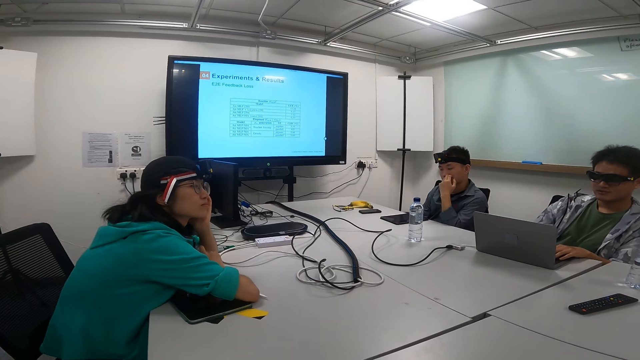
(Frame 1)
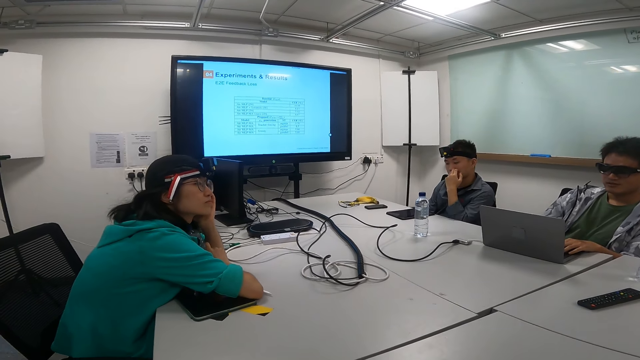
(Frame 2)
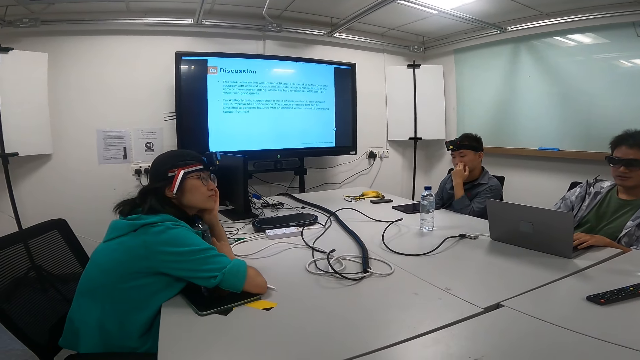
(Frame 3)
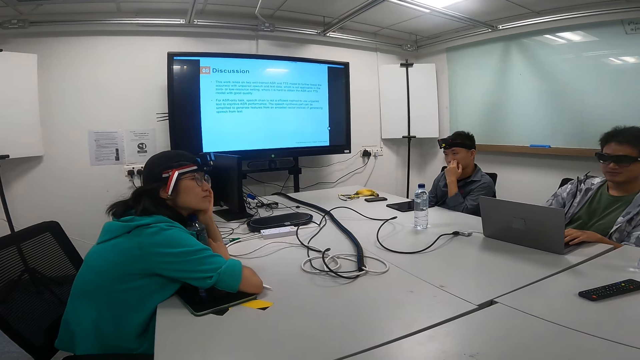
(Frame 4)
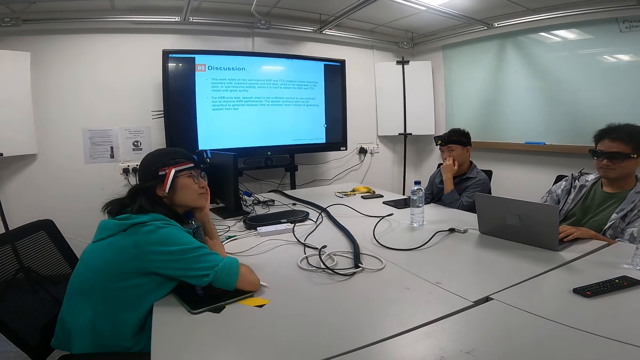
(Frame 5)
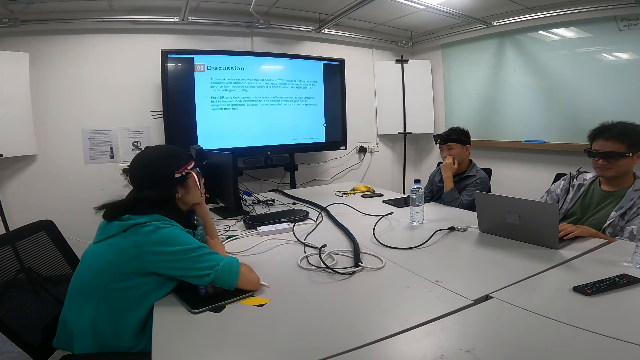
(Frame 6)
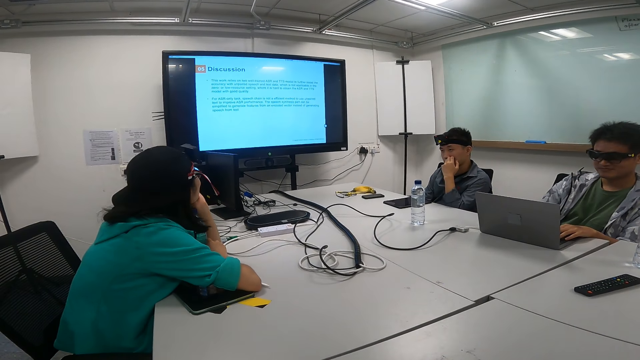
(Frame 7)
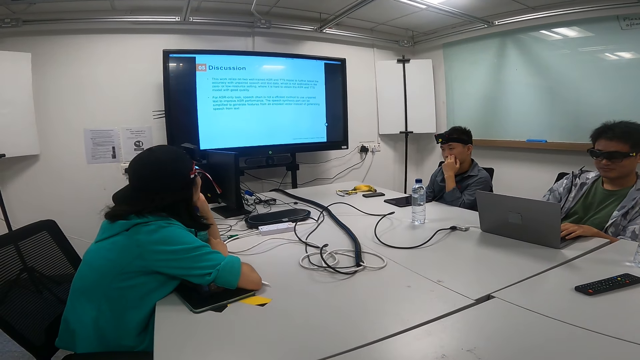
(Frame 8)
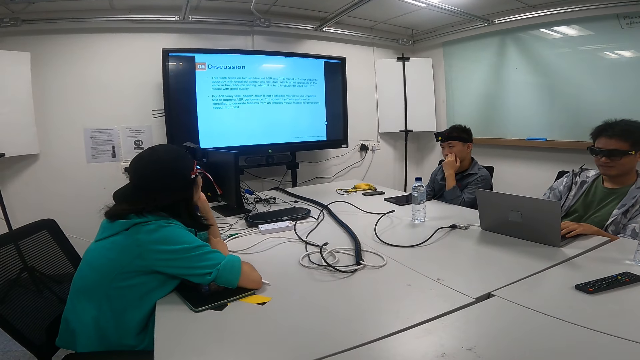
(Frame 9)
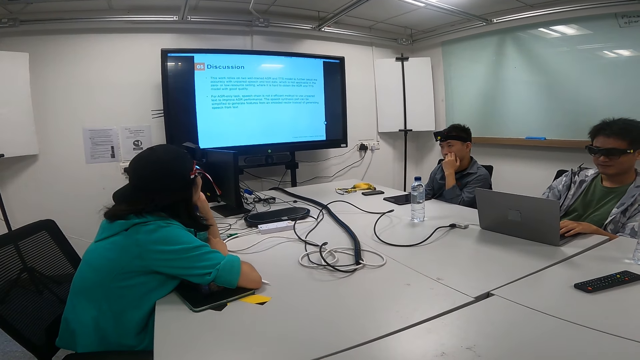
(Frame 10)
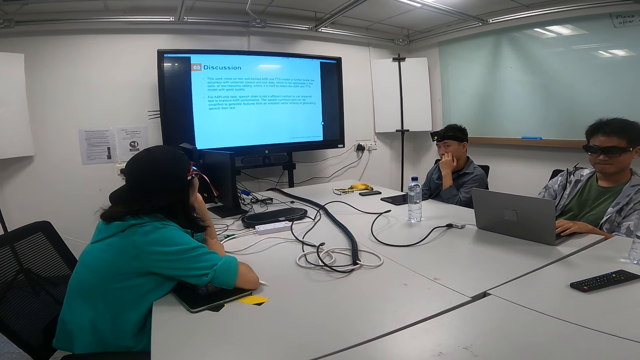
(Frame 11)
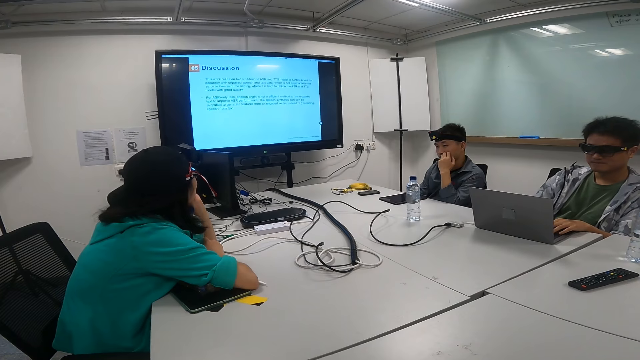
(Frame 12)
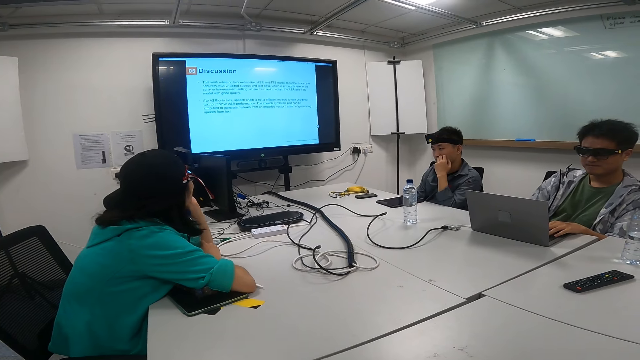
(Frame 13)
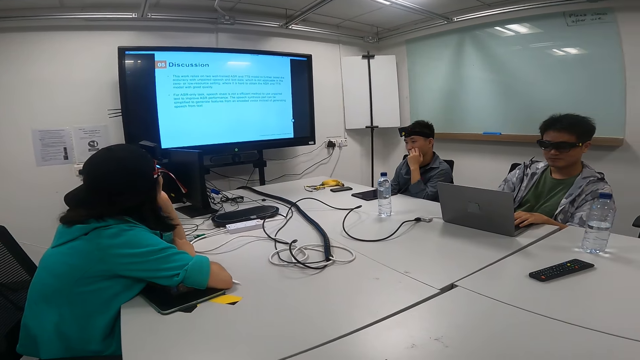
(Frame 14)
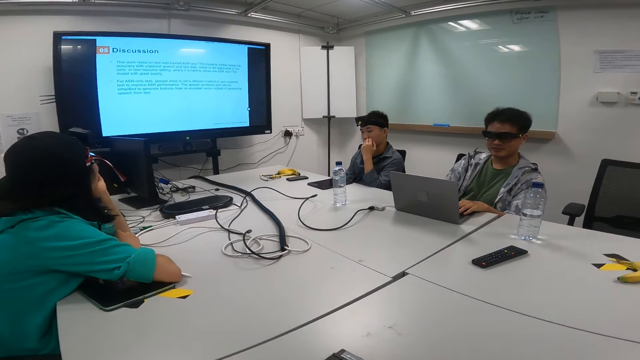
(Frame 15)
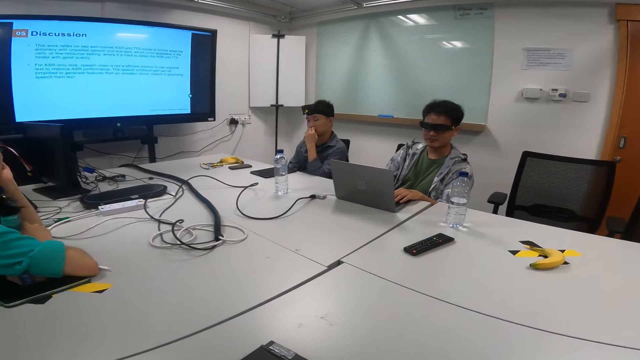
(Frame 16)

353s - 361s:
A woman looks at the television screen. The camera wearer looks at a man. A man explains something on the television screen.

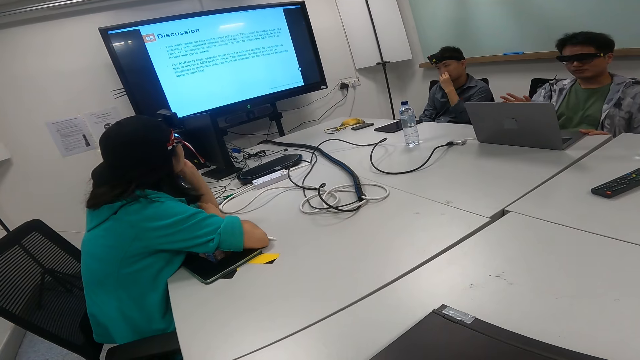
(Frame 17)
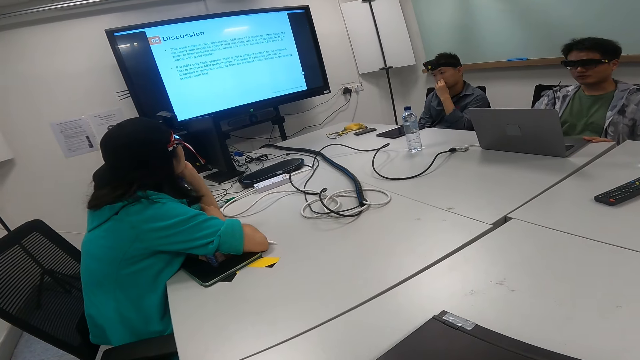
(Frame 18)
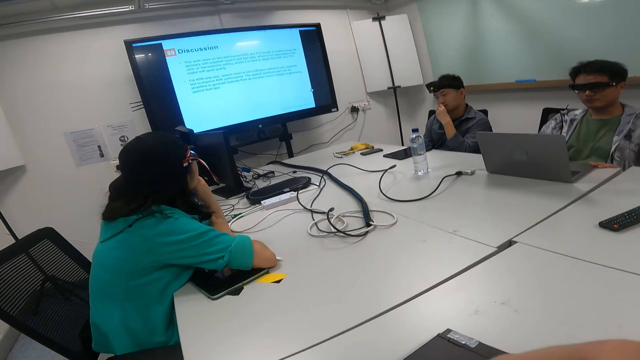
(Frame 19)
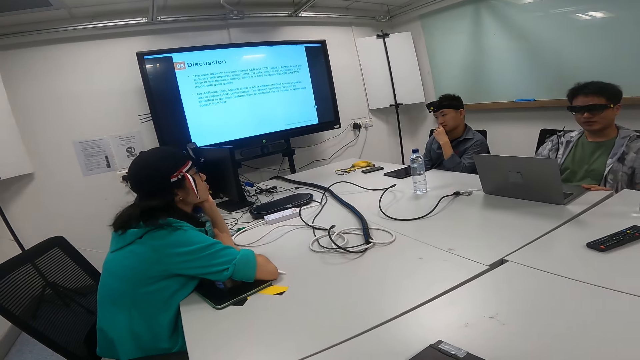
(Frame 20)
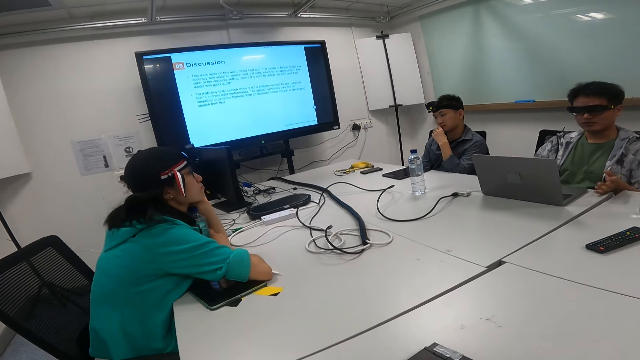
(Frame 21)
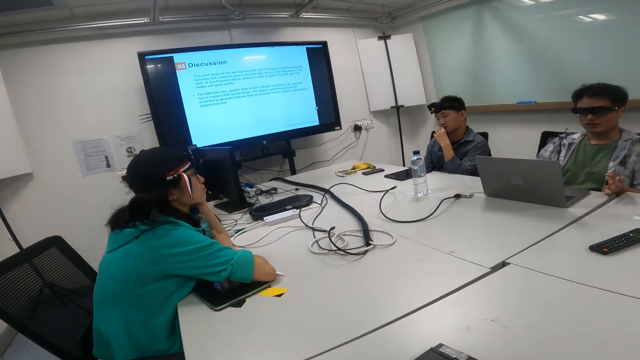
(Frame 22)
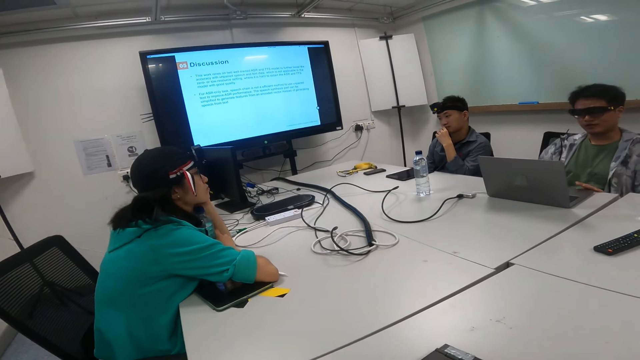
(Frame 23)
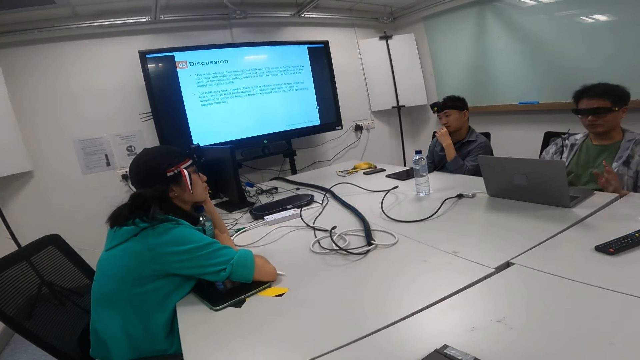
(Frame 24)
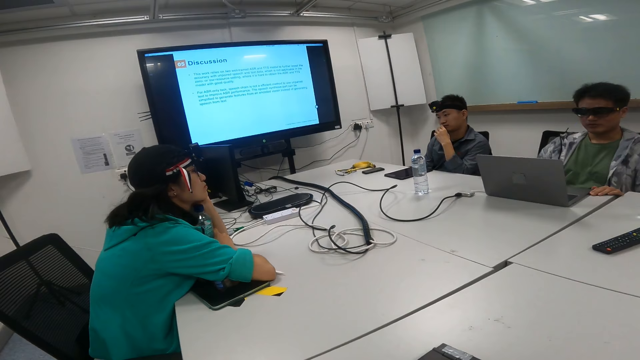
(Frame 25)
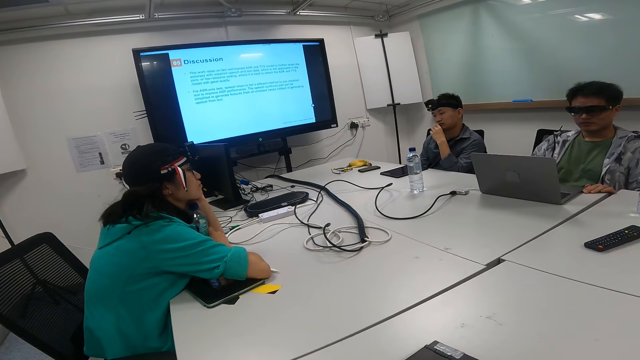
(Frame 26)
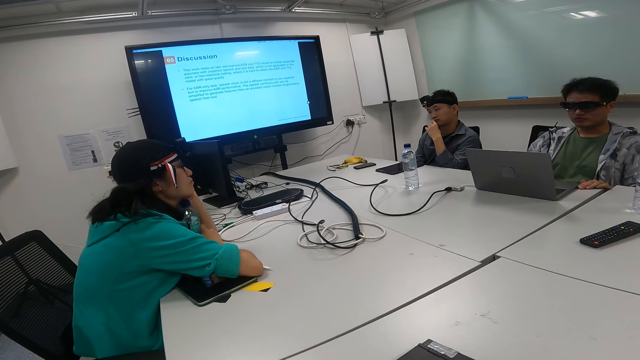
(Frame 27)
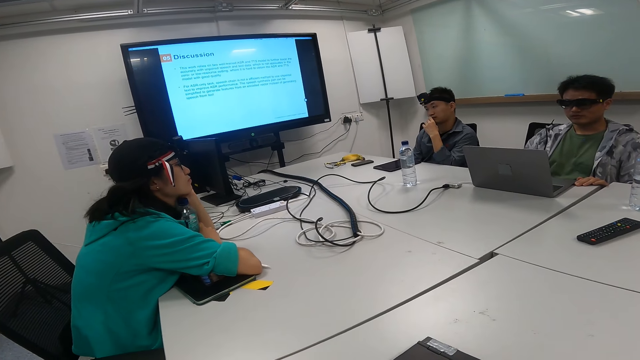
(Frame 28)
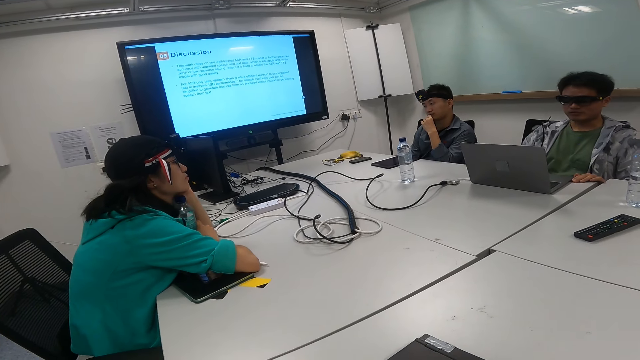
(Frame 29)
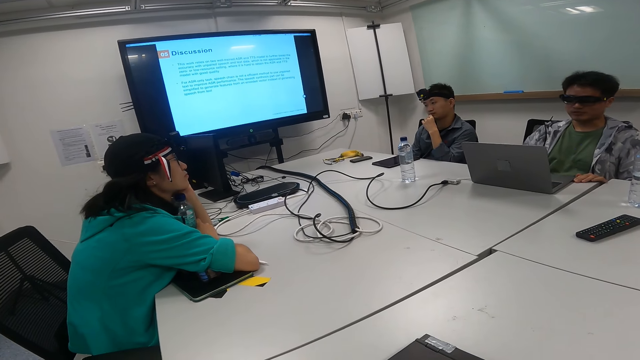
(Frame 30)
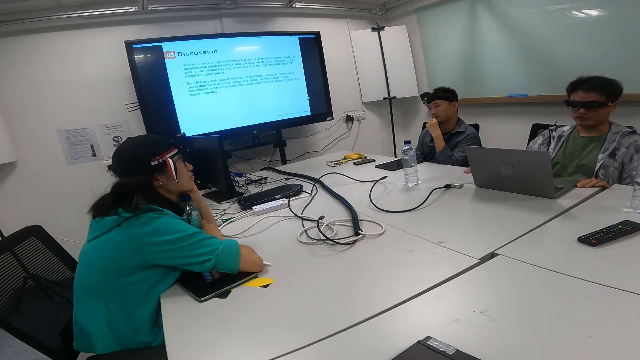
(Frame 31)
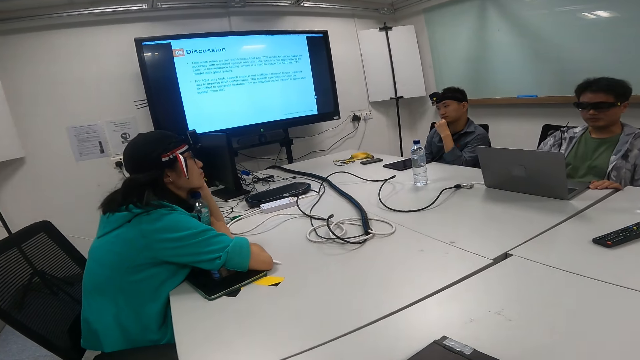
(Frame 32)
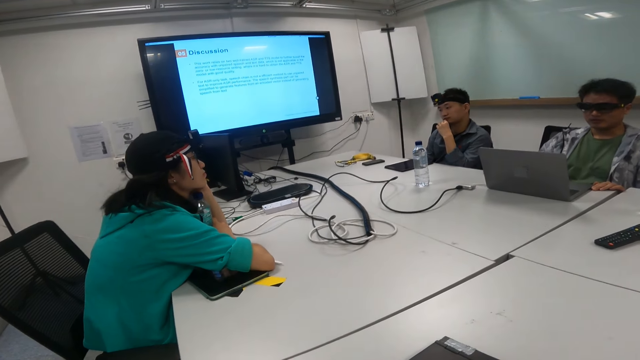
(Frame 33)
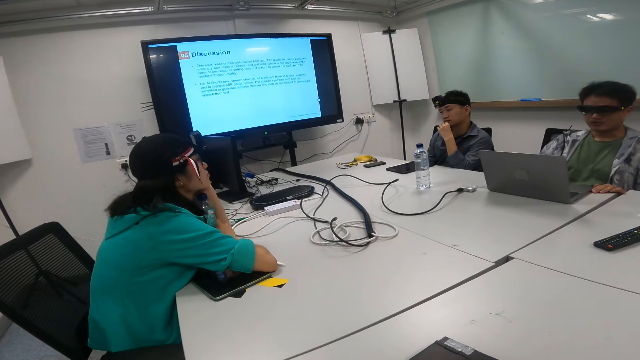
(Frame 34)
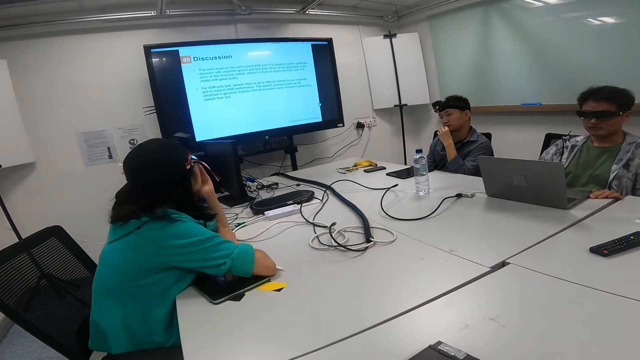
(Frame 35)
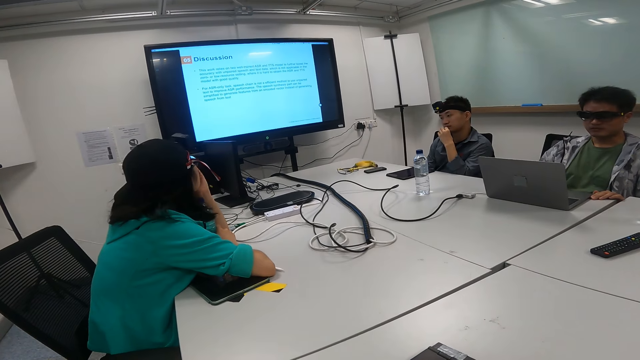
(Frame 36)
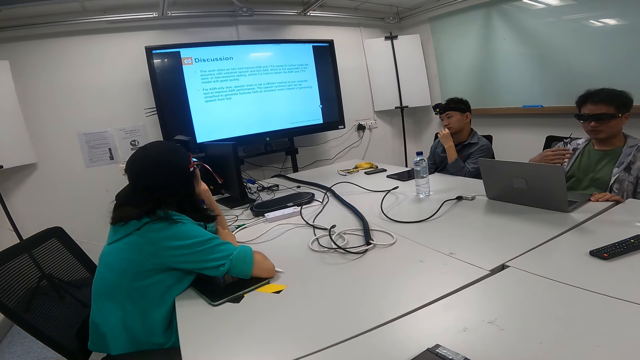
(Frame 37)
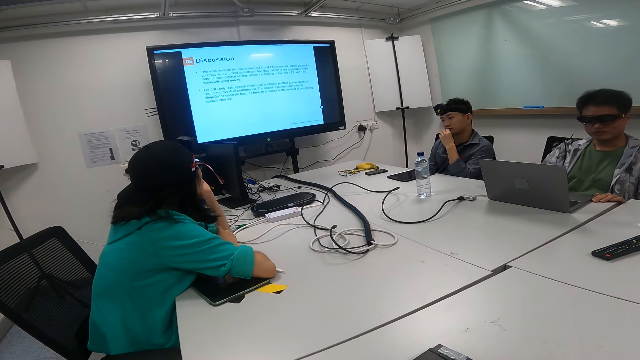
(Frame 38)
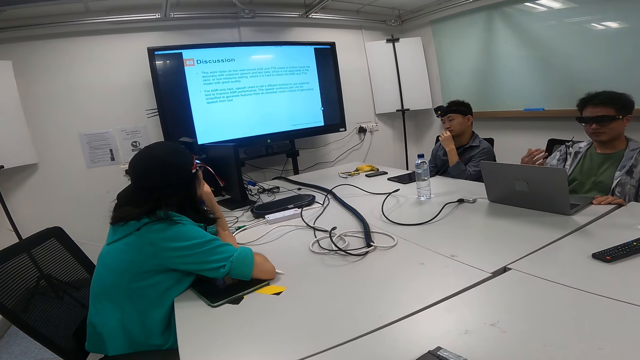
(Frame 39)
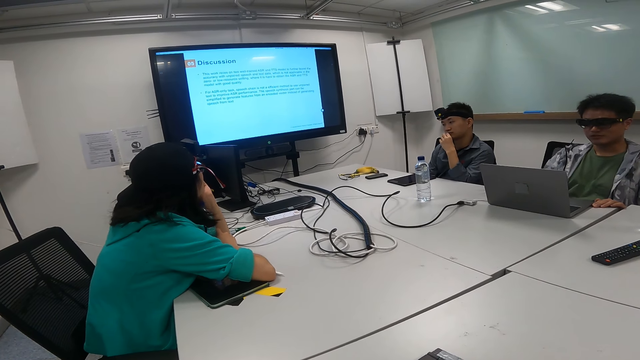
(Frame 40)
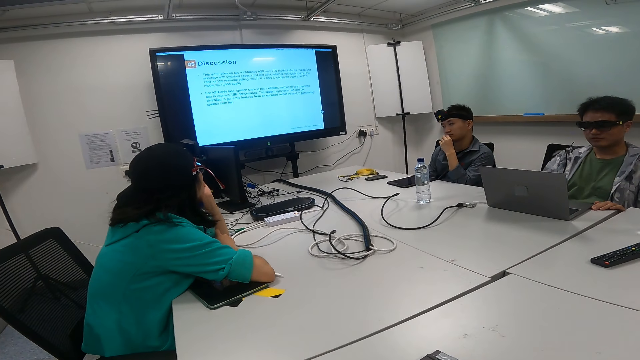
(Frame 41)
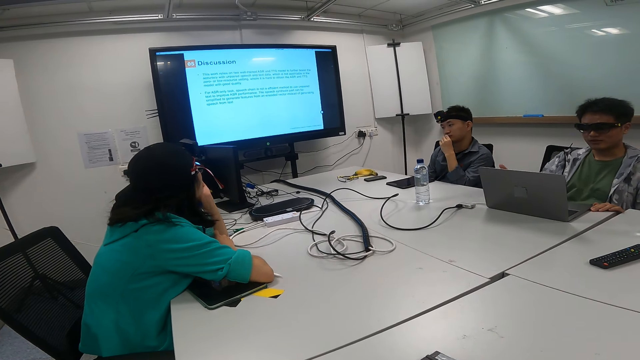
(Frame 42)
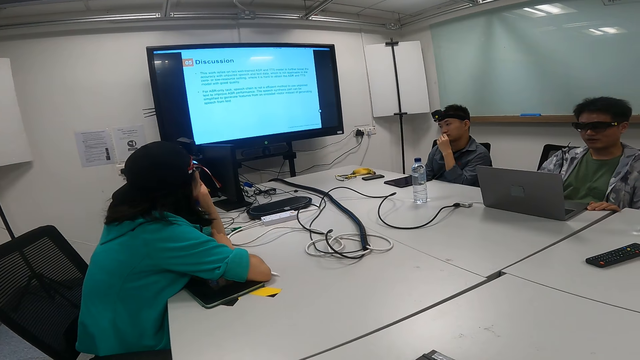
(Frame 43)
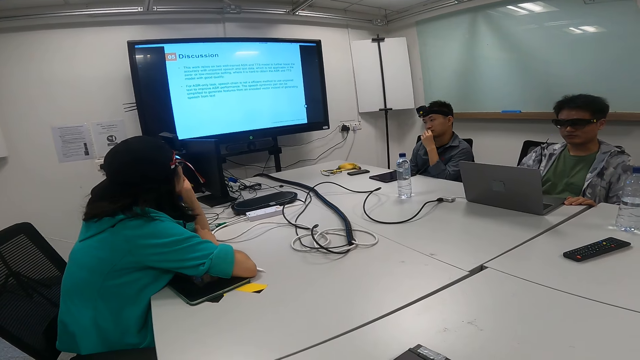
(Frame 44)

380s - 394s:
A woman looks at a man. The man puts a hand on the table. The woman looks at the television screen. The man gestures with his hands.
